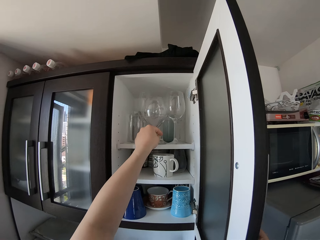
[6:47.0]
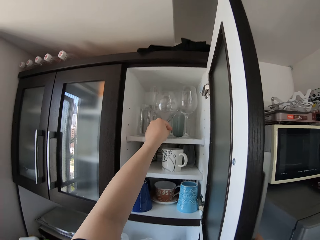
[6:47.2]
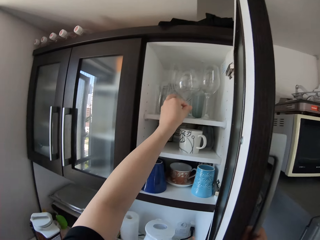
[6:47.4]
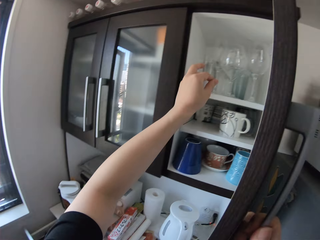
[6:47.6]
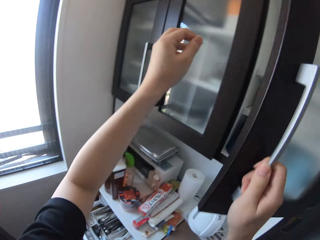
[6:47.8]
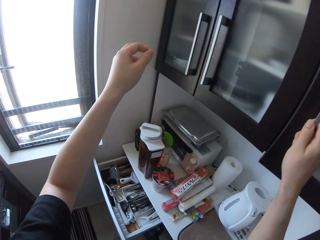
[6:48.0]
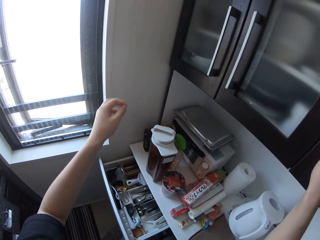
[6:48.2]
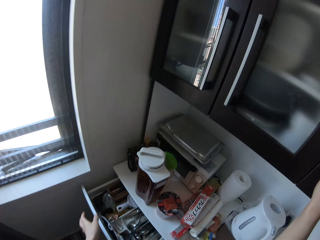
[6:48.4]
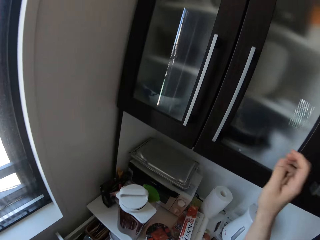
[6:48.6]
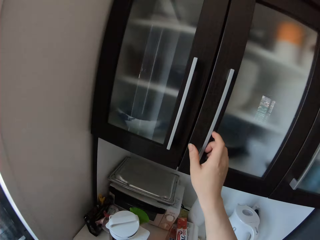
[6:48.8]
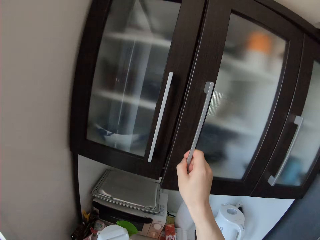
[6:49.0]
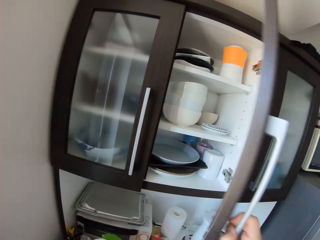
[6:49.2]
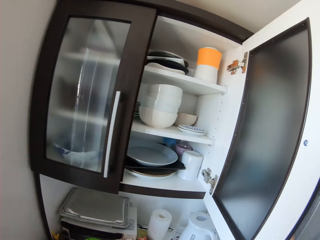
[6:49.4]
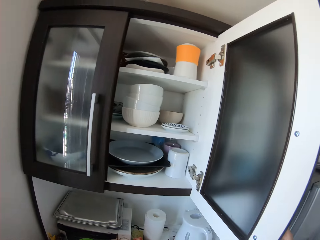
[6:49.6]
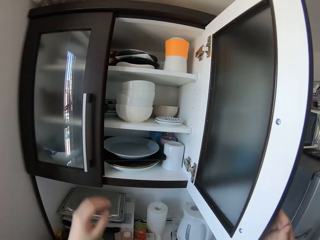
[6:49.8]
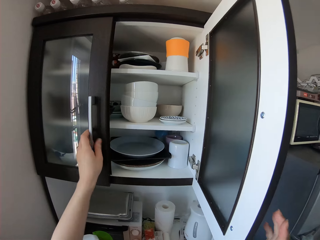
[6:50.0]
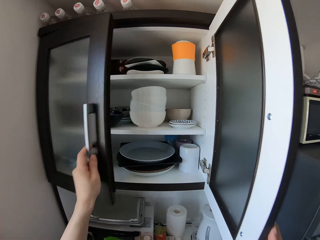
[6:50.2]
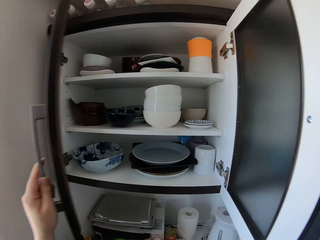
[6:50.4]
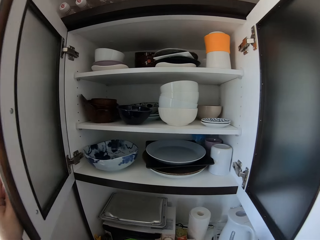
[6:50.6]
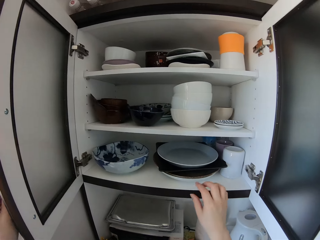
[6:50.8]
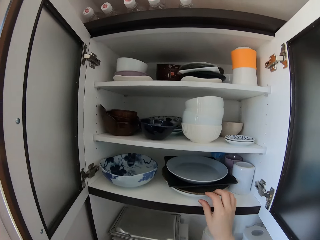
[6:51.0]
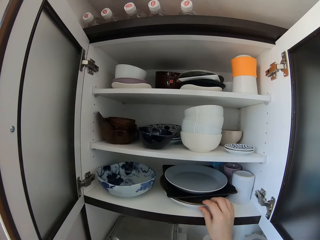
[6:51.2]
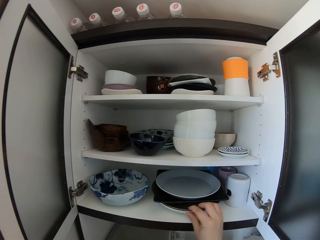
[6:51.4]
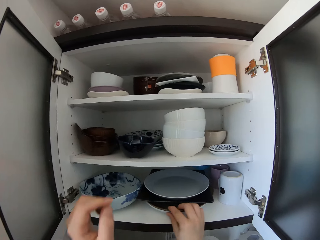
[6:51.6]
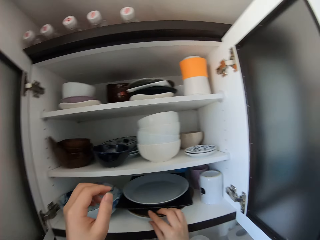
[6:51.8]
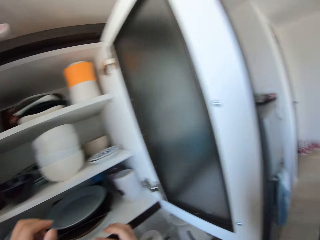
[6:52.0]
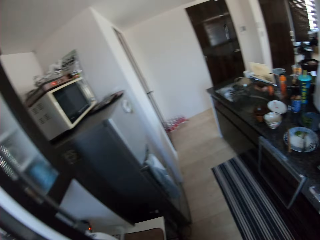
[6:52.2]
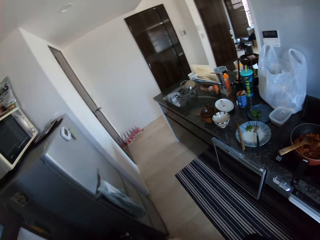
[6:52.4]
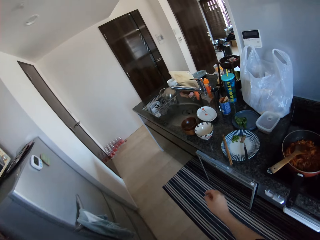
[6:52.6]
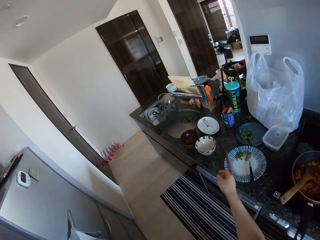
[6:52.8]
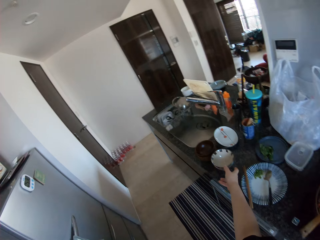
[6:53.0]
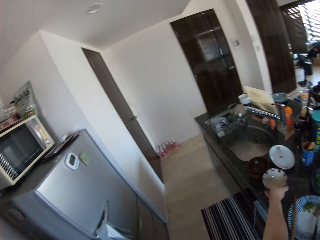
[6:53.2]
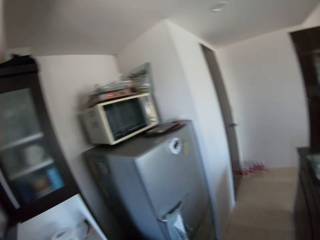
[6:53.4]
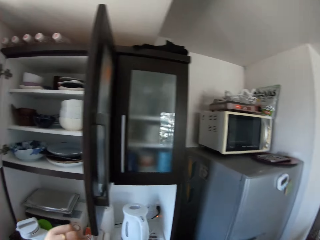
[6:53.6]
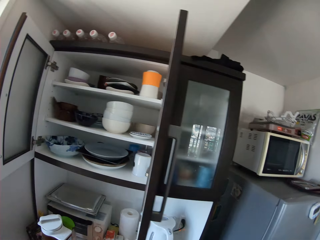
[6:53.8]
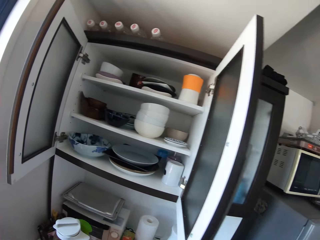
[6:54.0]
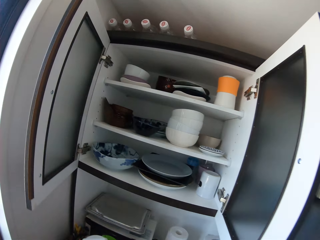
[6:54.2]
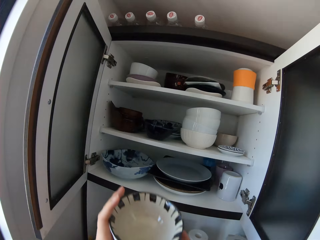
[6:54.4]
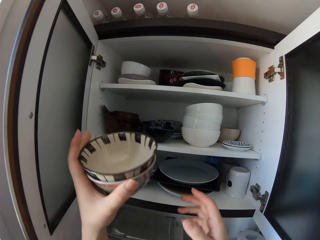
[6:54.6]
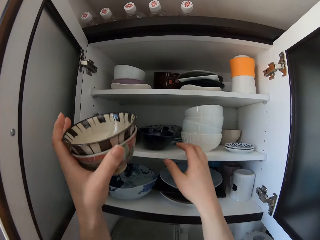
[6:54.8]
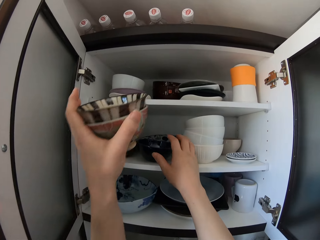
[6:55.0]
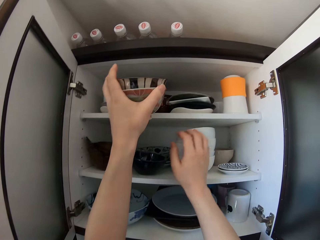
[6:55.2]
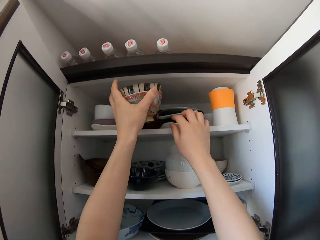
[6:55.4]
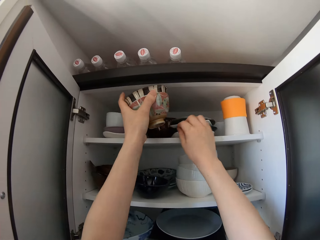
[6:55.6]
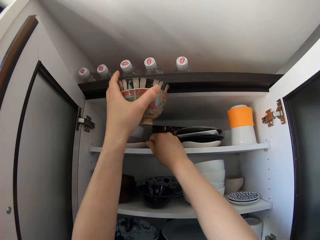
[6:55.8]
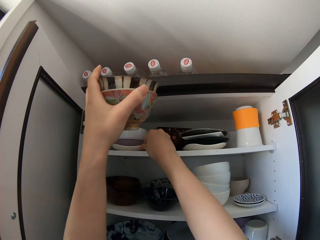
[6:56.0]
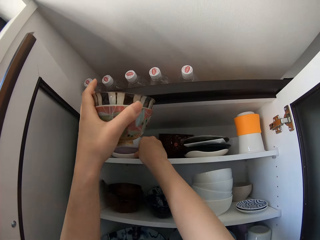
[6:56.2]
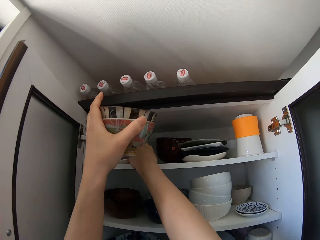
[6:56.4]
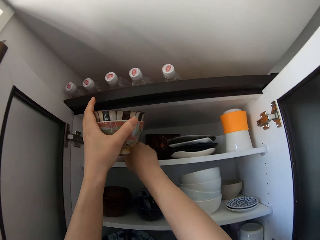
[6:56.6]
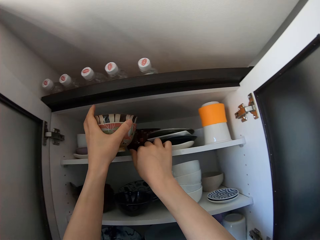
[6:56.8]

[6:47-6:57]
The camera wearer places the cup in her left hand into the kitchen cabinet. She closes the cabinet. She opens the right side of a cabinet with her right hand. She opens the left side of the cabinet with her left hand. She moves some dinnerware in the cabinet with her right hand. She turns. She picks up a bowl from the kitchen table with her right hand. She turns. She moves the bowls towards the cabinet. She moves the dinnerware in the cabinet with her right hand.

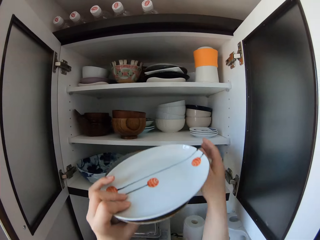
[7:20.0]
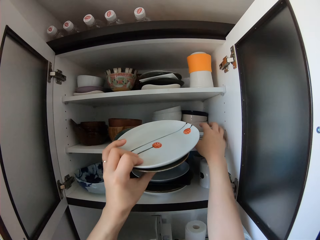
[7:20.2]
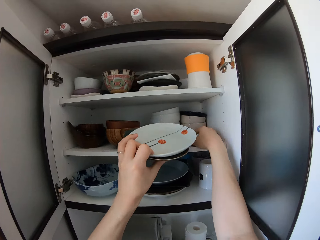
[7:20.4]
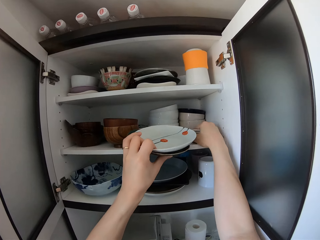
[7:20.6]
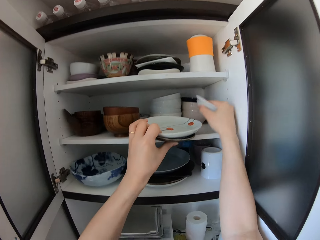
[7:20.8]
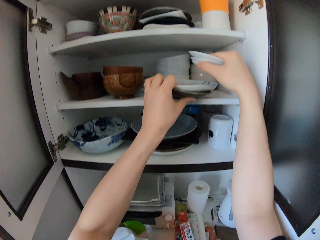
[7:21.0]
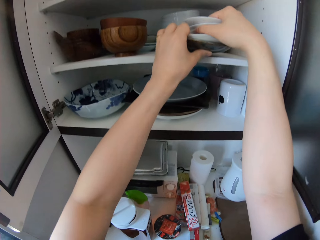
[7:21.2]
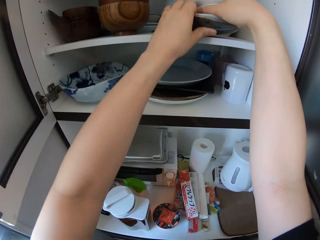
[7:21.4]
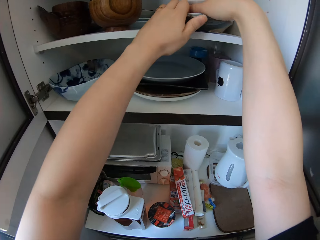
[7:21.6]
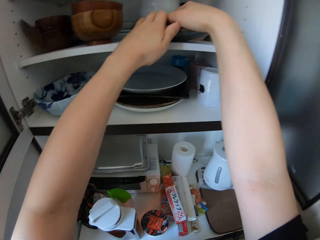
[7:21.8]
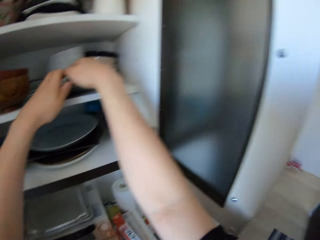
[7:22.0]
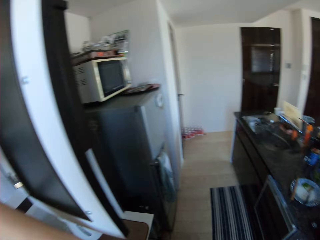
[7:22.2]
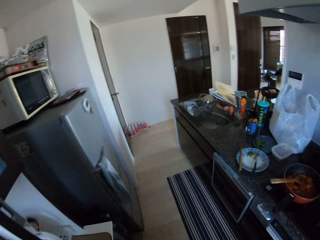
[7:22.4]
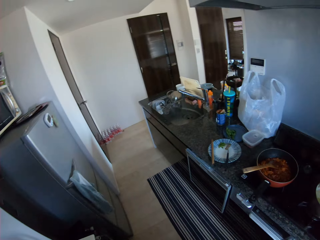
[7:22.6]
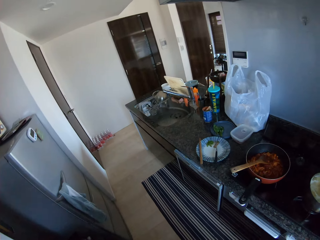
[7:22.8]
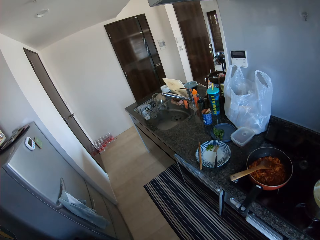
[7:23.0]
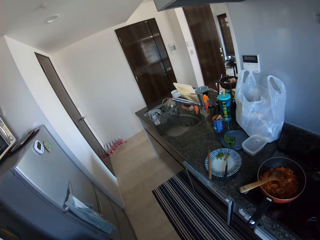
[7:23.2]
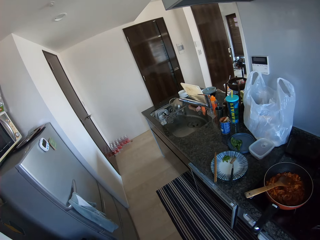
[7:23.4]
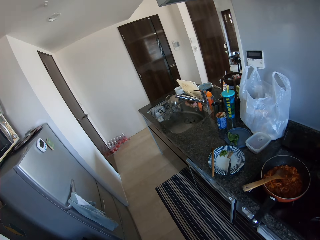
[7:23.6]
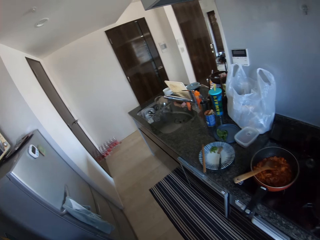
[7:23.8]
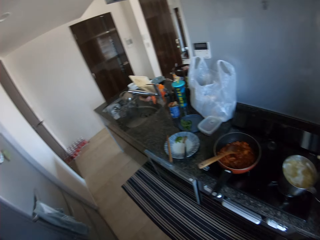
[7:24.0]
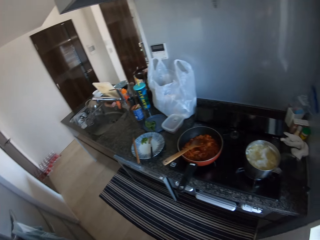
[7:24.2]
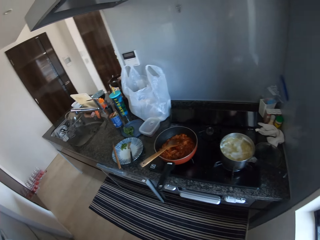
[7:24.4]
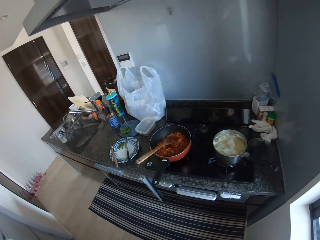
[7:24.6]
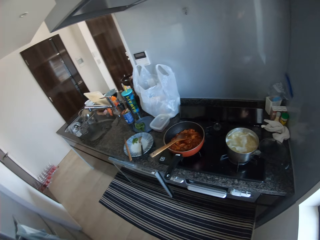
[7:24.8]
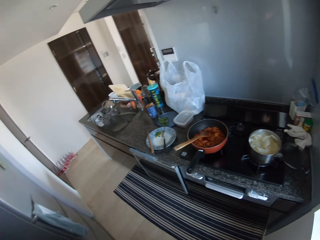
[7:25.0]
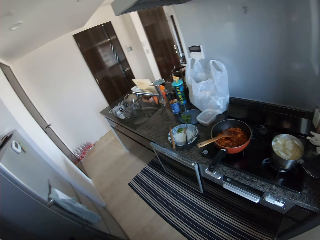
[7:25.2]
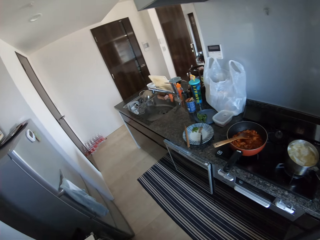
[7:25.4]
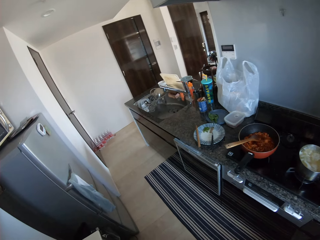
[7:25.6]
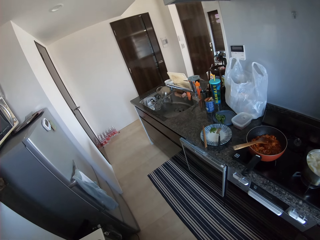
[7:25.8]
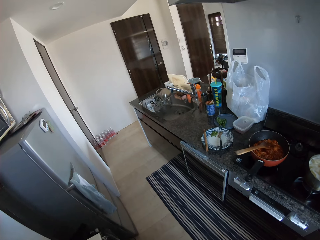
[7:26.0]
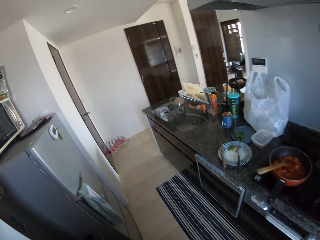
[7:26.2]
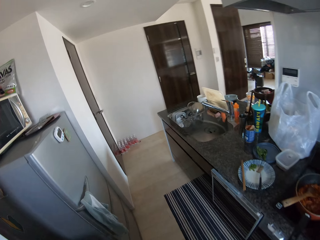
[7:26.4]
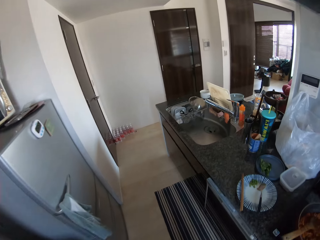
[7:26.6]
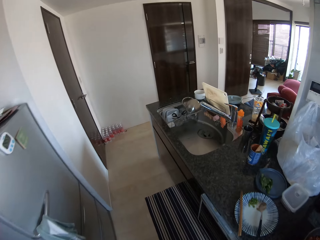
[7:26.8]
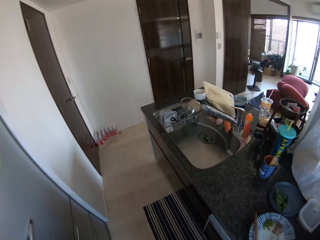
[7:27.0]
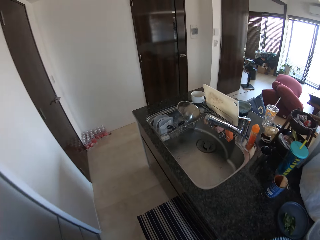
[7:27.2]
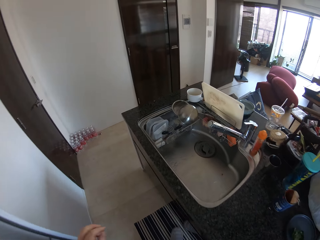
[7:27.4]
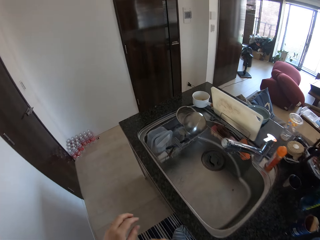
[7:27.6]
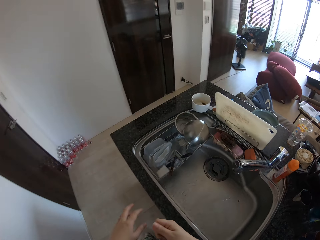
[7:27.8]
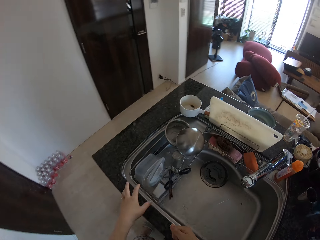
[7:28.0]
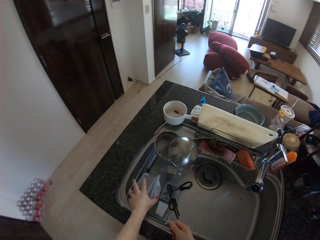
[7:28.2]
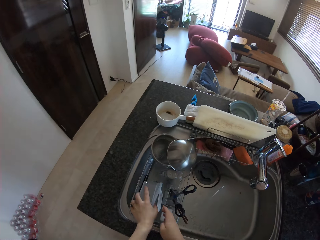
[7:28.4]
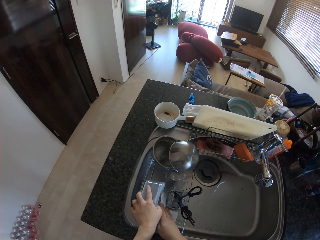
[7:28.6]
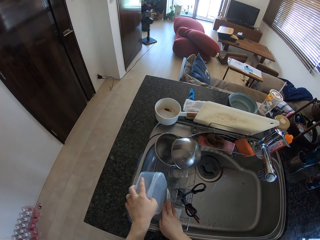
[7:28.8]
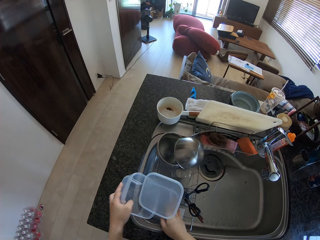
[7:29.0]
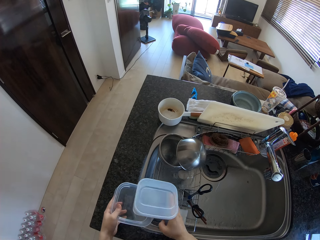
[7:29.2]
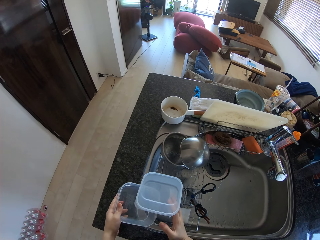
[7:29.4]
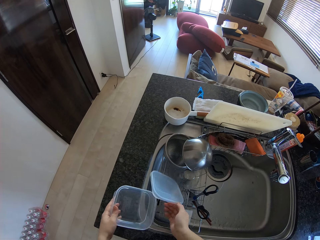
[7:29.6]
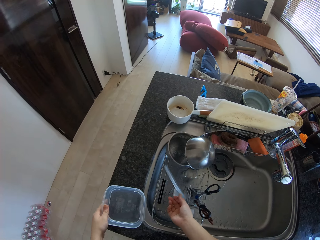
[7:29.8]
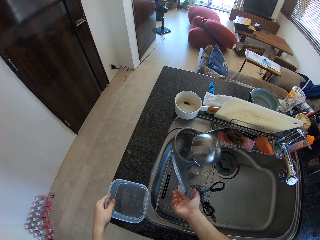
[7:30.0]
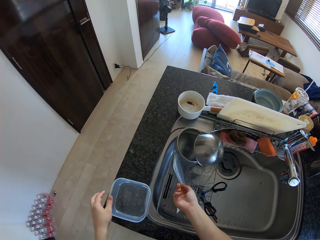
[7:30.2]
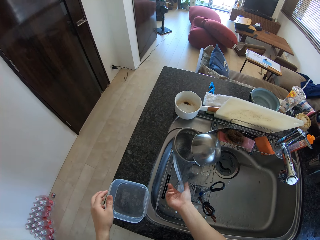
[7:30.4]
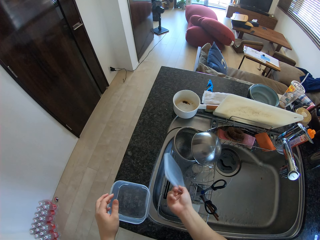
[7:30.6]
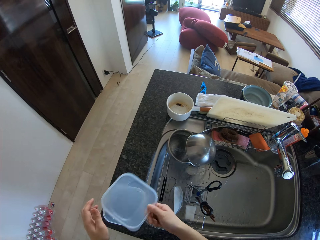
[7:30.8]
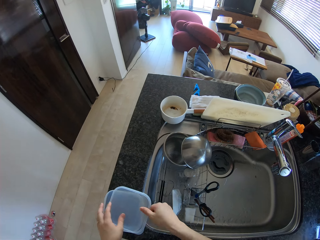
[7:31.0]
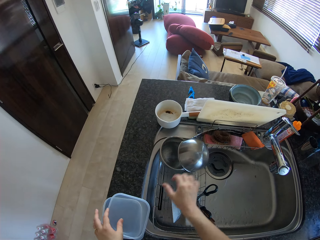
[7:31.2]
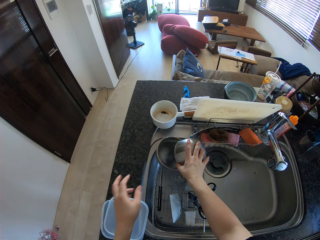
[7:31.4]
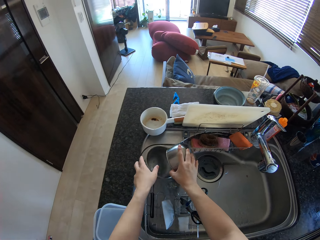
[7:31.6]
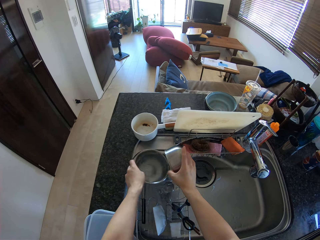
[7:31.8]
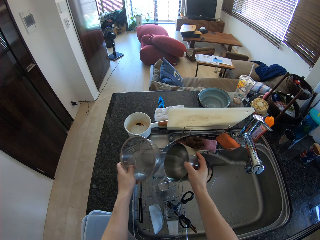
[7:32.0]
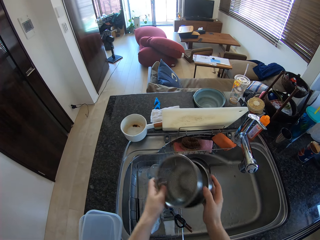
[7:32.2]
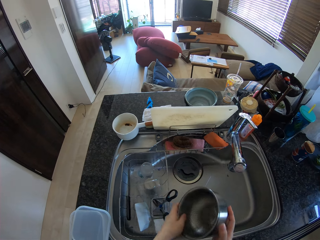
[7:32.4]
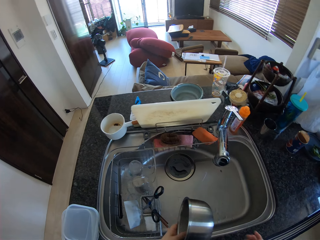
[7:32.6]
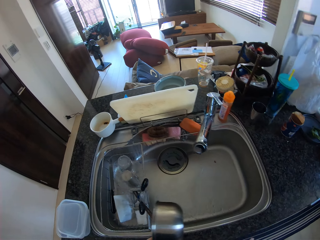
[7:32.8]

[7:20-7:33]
The camera wearer picks up the saucers in the cabinet with her right hand. She places the dinnerware into the cabinet. She places the saucers on the dinnerware in the cabinet. She walks. She picks up a disposable pack from the sink rack with her left hand. She touches the container lid. She places the disposable pack on the kitchen table. She picks up the cover of the disposable pack from the sink rack with her right hand. She places the cover of the disposable pack on top of the disposable pack on the sink. She picks up a bowl from the sink rack with her right hand. She picks up a bowl or colander from the sink rack with her left hand. She puts the two bowls together.
